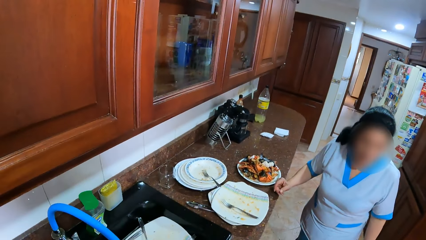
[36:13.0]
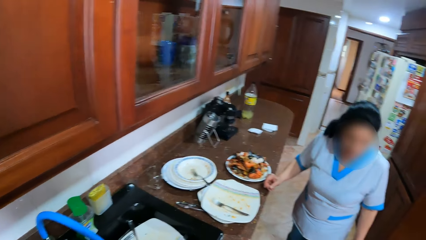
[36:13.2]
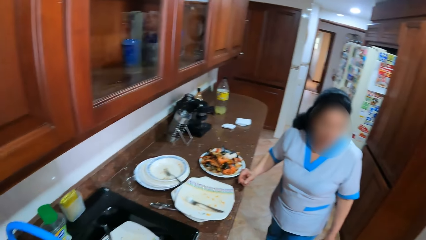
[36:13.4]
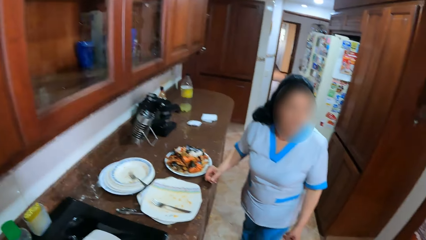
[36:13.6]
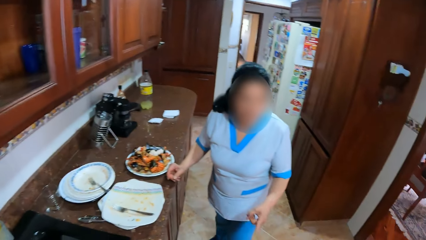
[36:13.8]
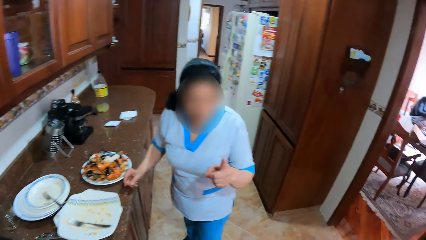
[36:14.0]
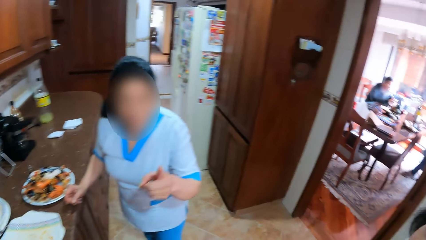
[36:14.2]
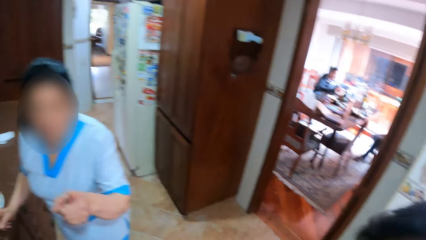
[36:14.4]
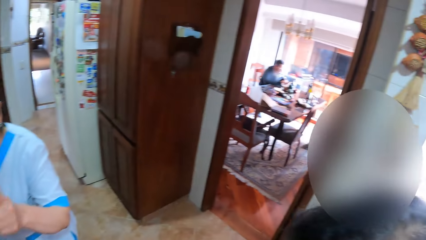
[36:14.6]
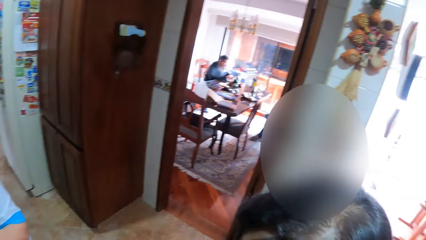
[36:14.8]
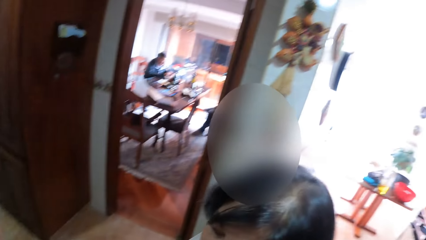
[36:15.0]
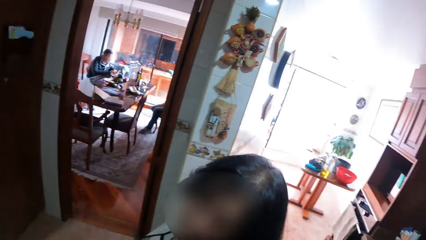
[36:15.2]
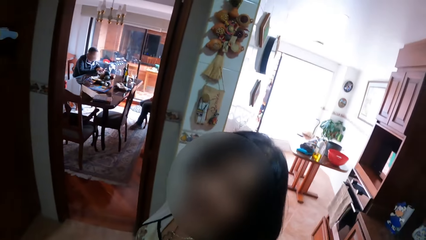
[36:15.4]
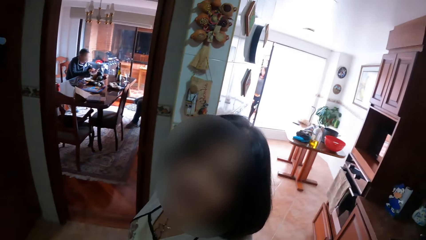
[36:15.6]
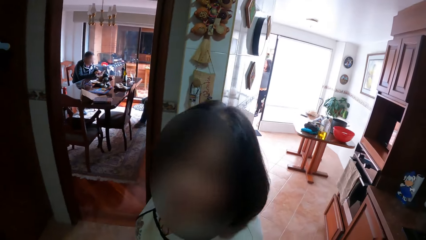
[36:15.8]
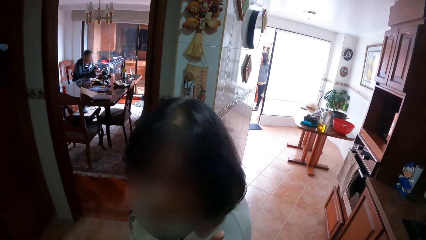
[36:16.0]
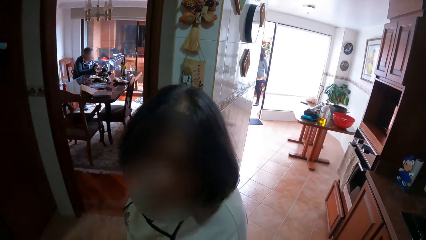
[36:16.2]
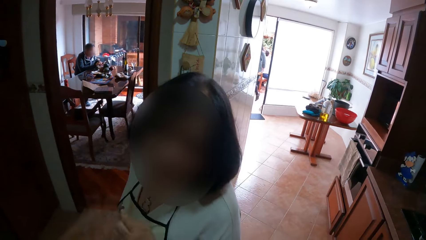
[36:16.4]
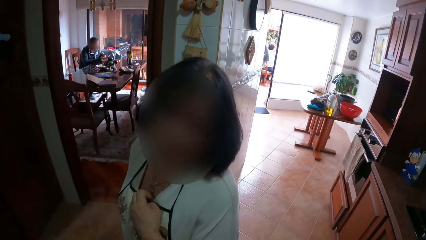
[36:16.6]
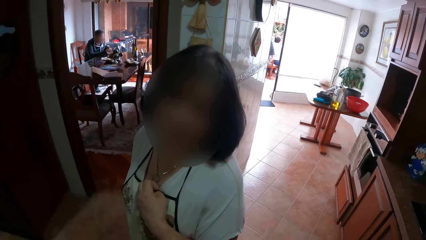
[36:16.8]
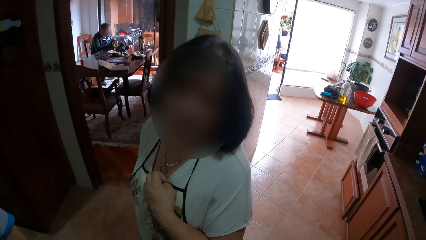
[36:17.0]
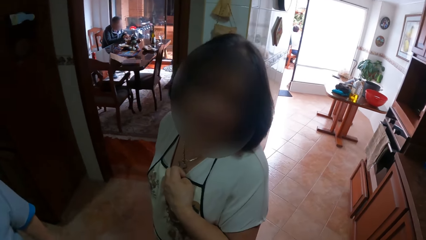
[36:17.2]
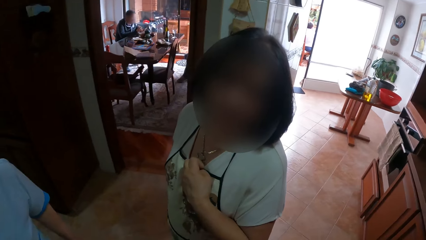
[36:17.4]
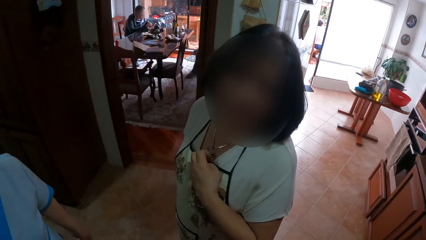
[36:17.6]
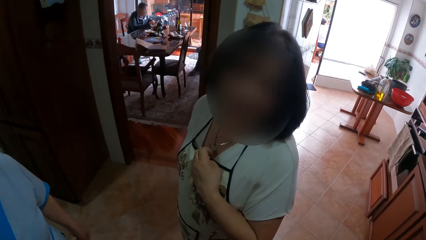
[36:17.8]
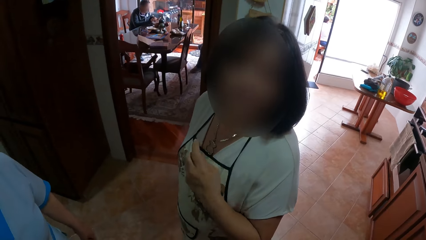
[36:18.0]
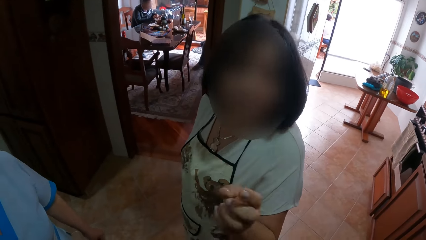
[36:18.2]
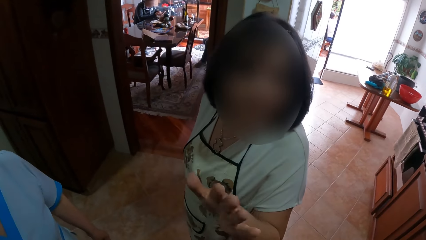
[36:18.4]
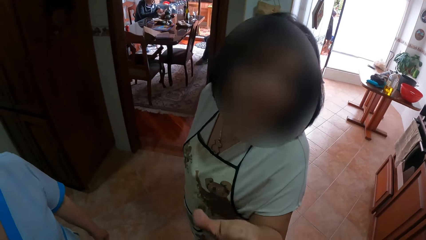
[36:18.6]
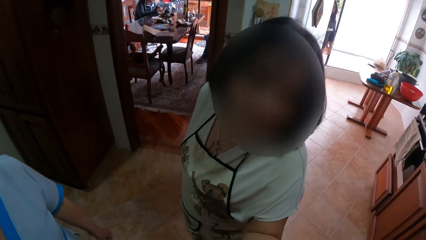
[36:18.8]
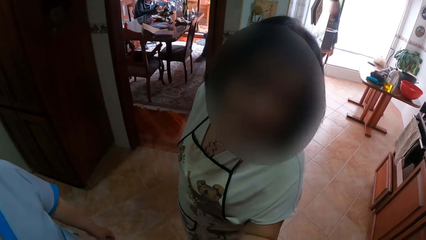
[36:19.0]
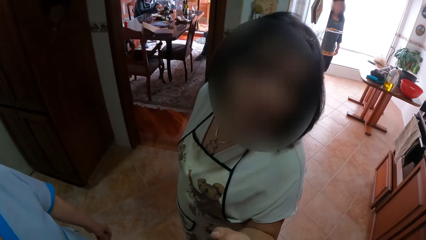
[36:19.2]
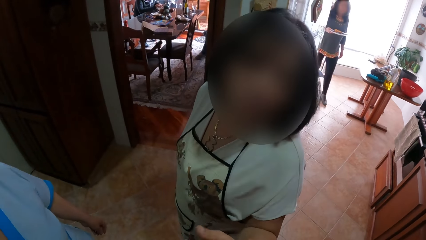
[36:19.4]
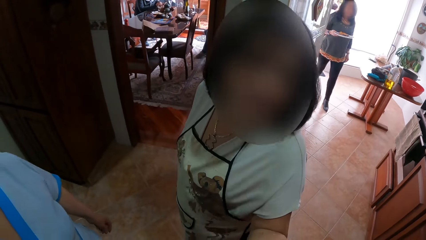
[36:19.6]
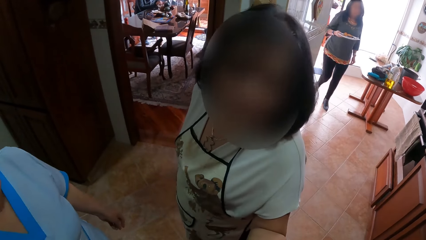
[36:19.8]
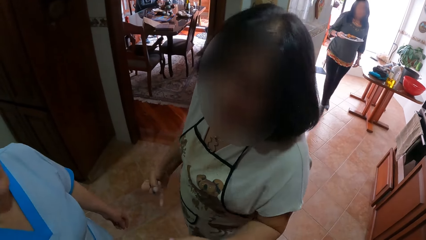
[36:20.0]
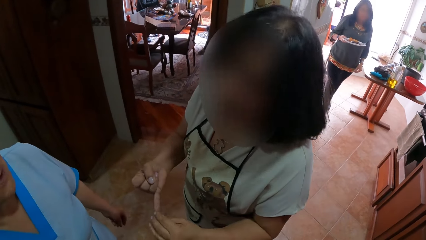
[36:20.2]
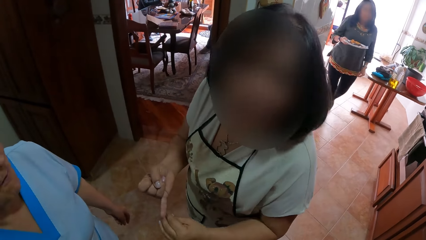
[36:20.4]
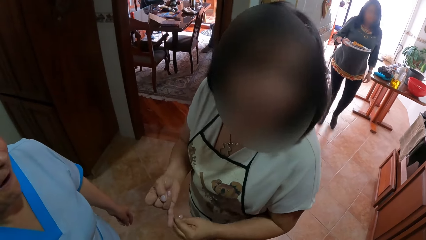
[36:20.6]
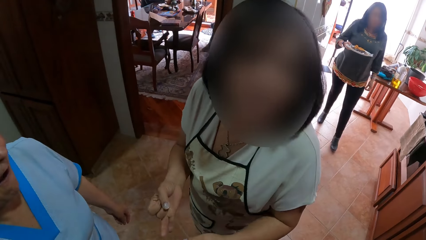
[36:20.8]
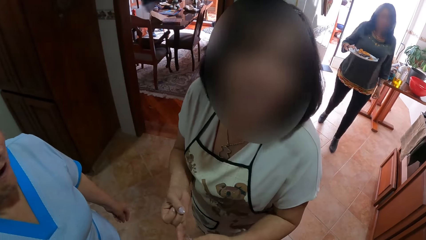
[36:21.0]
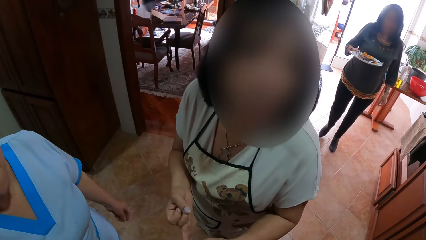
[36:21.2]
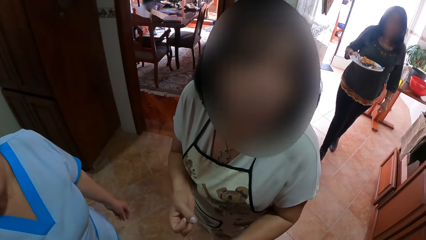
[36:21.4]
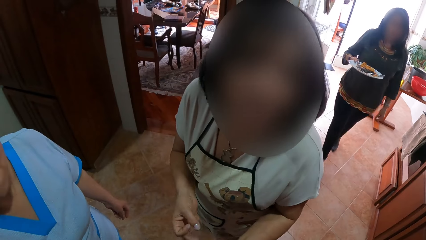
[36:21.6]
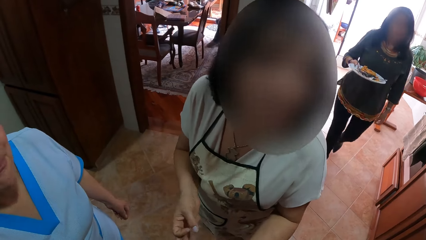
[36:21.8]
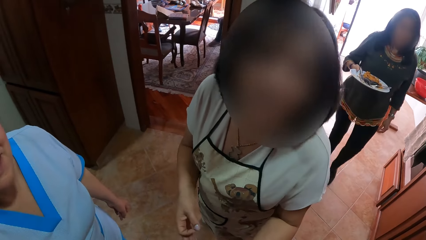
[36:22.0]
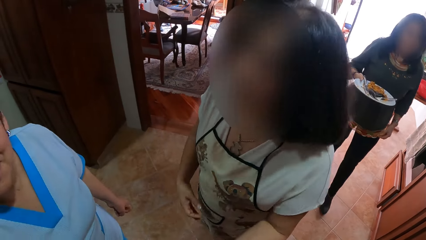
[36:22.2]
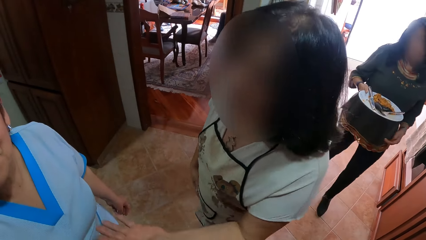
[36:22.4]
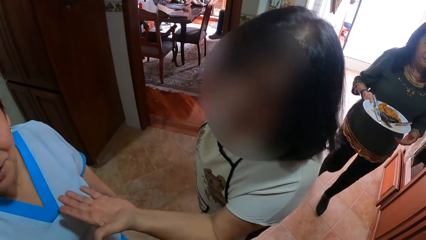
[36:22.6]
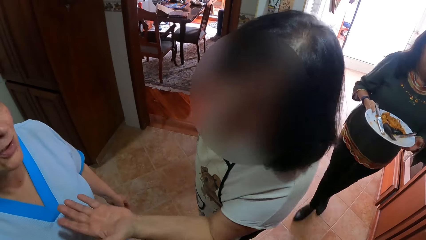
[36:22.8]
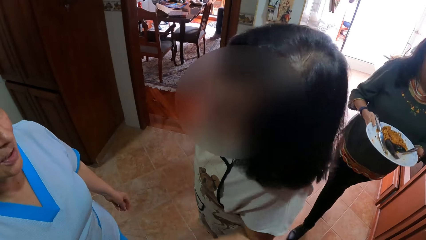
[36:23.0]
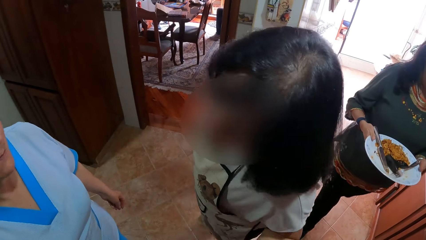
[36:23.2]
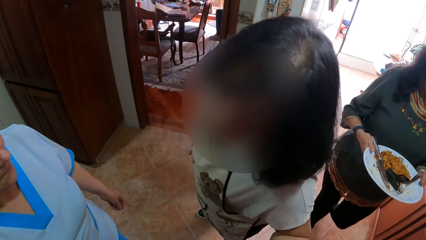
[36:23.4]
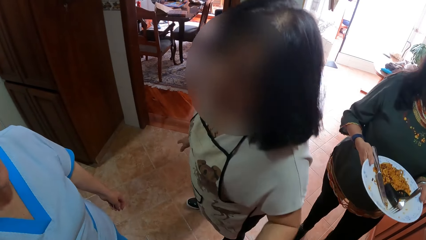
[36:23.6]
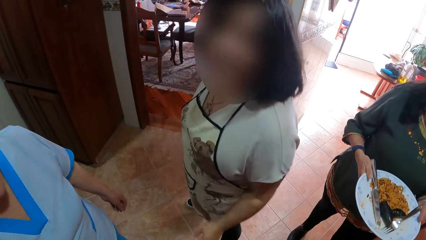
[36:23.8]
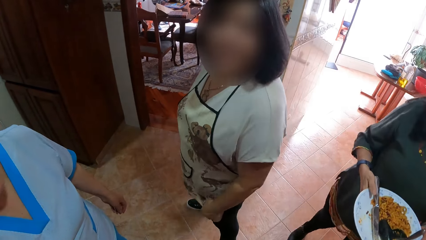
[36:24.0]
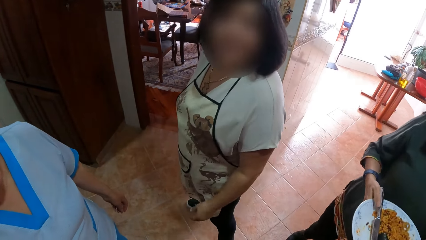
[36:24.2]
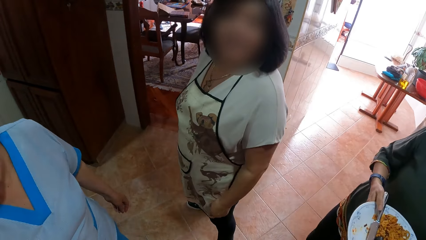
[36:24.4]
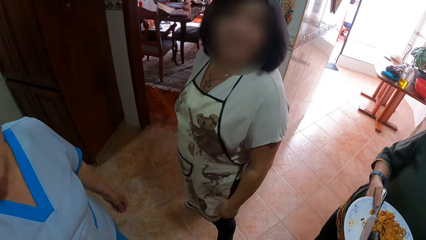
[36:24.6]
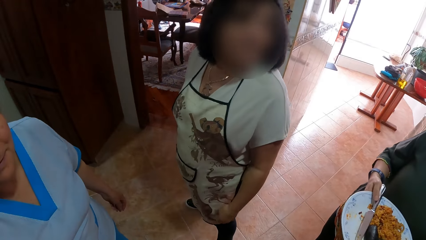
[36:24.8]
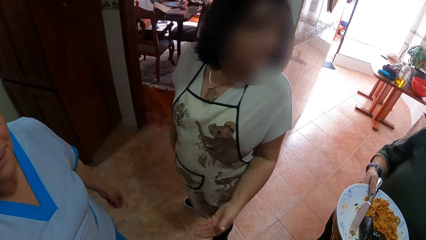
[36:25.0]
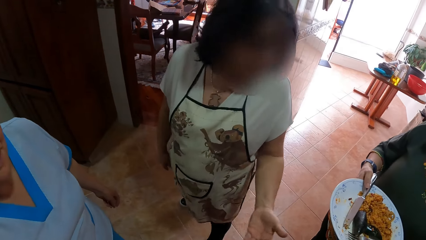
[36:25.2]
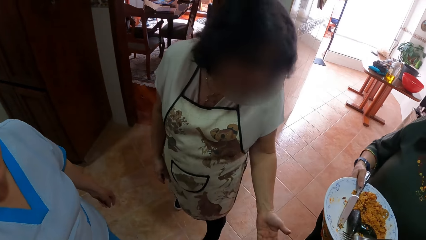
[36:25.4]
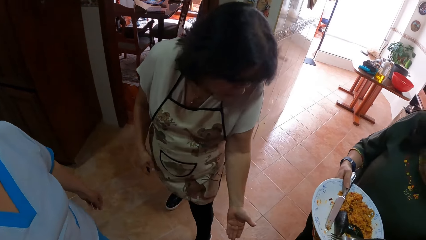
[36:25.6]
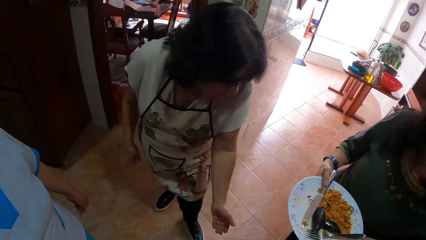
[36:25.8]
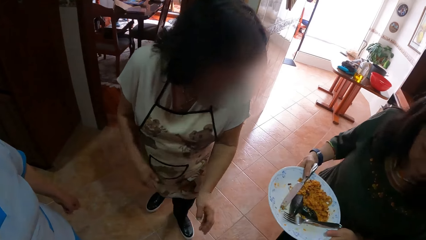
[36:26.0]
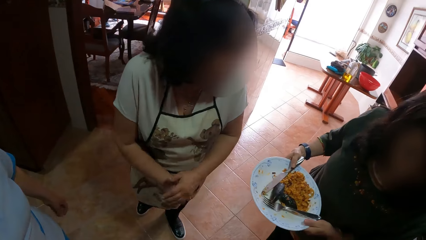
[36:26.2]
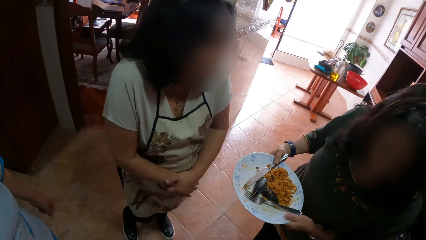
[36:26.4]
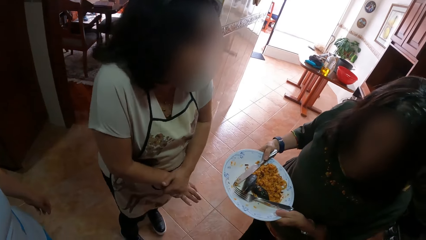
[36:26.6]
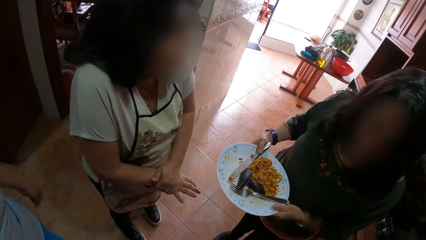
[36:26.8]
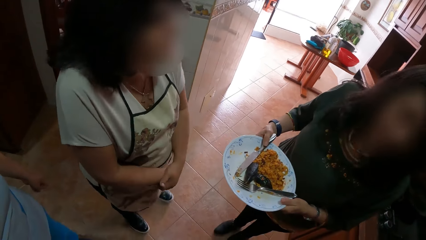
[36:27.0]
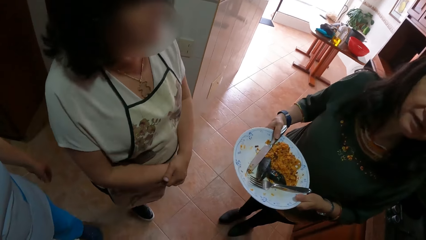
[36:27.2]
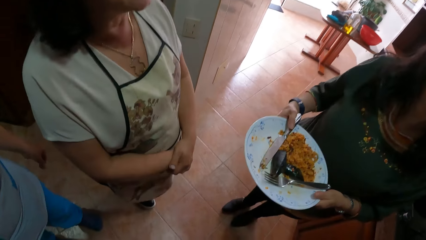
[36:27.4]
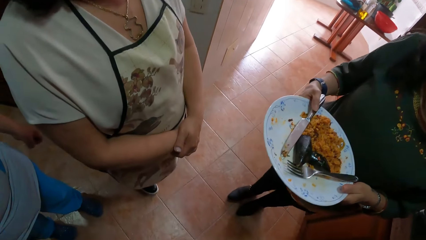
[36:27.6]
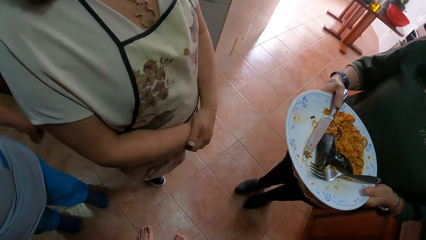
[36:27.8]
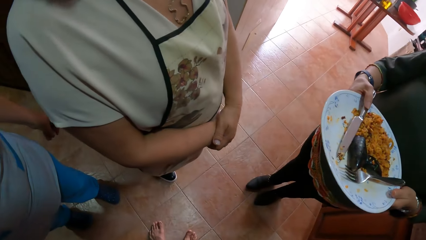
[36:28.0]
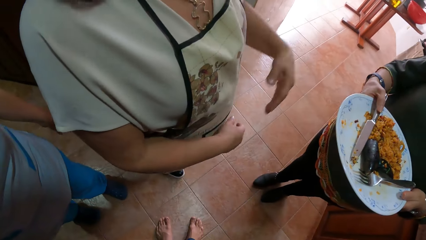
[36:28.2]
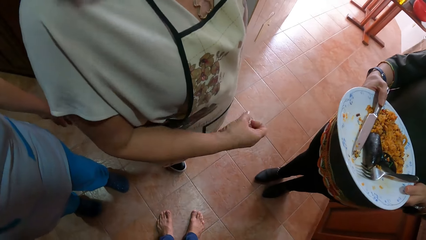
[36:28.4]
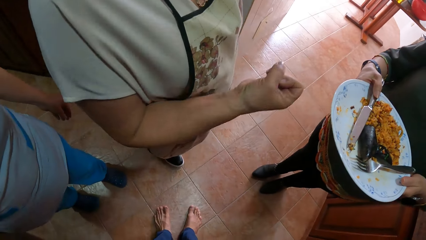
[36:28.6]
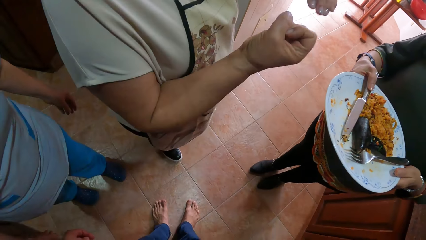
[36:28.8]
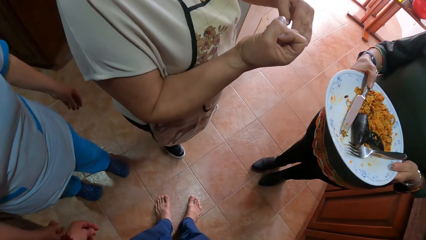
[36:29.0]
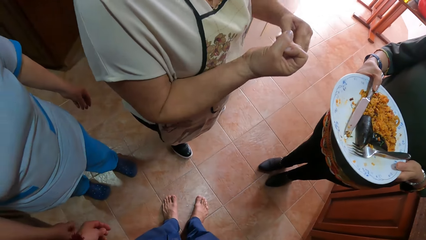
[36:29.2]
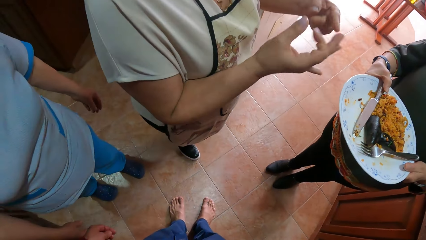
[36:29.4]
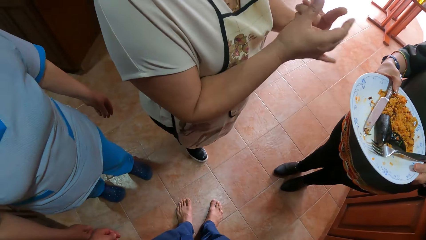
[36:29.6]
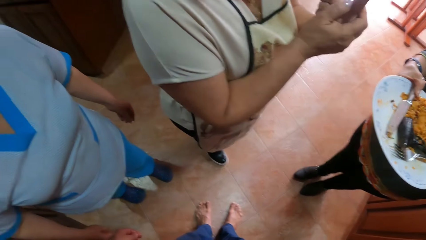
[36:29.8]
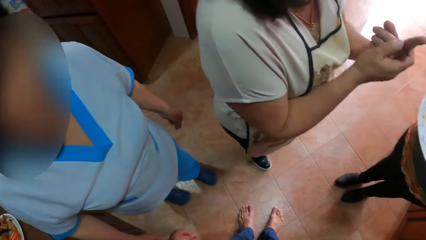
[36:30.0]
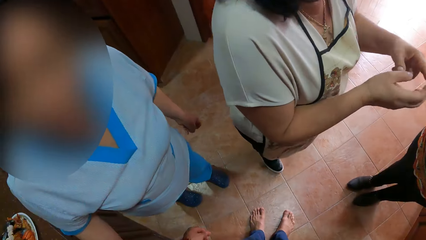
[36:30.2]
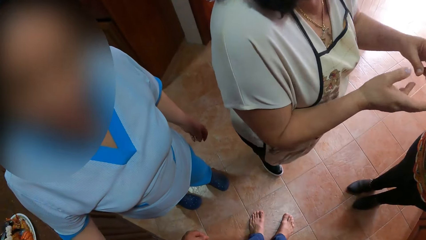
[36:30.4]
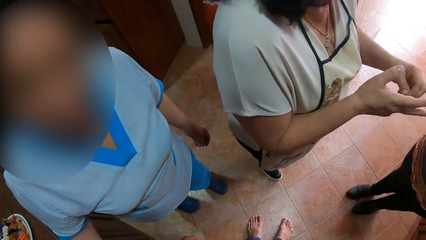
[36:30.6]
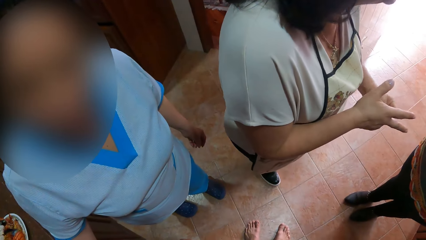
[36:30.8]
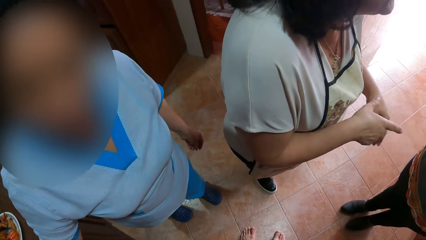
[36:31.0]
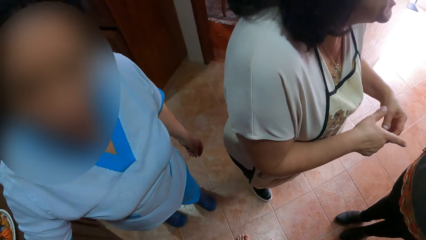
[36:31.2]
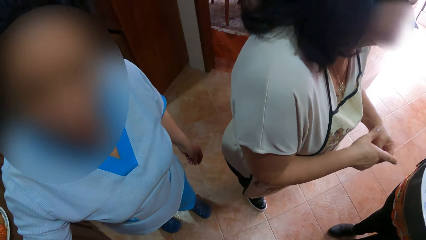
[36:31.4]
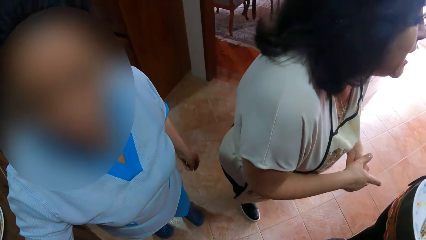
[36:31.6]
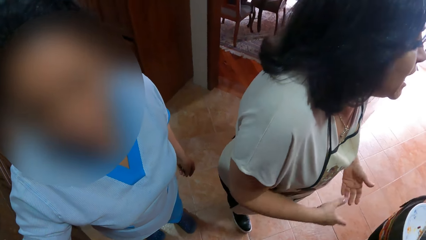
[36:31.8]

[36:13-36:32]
The camera wearer looks around. They converse with a woman. Another woman walks into the kitchen with a plate in her right hand. The first woman converses with the other woman. The camera wearer talks to people.
